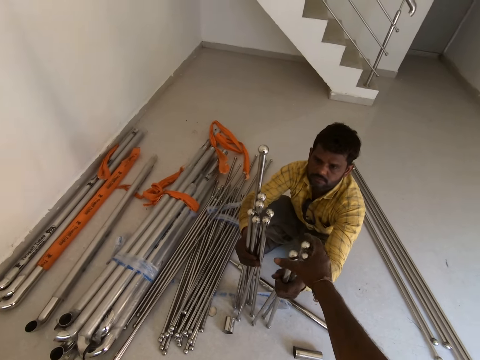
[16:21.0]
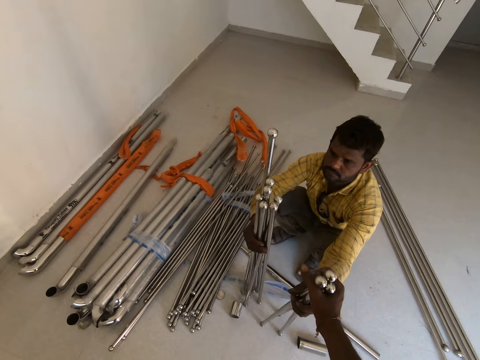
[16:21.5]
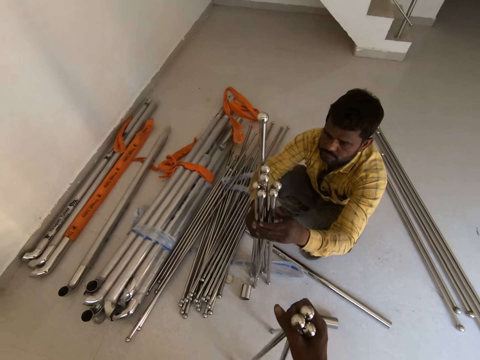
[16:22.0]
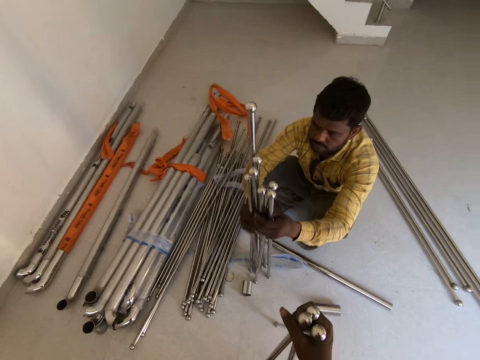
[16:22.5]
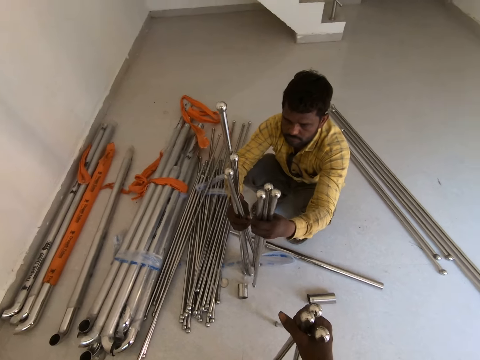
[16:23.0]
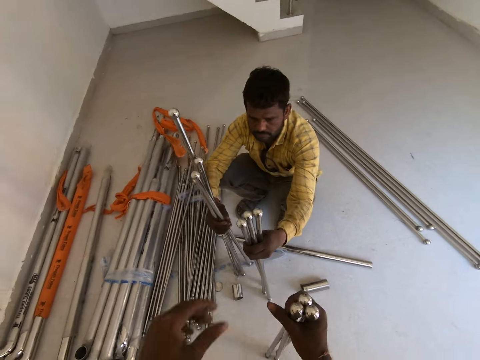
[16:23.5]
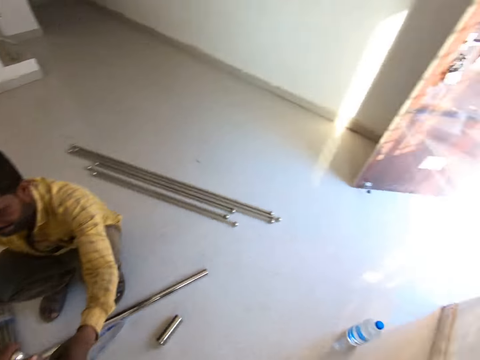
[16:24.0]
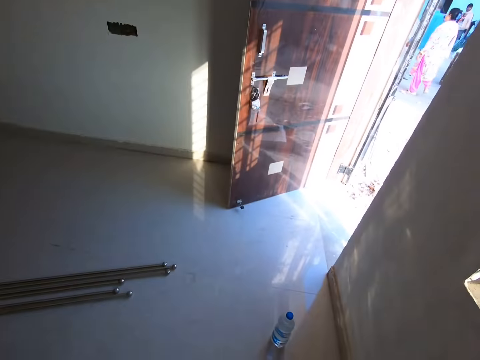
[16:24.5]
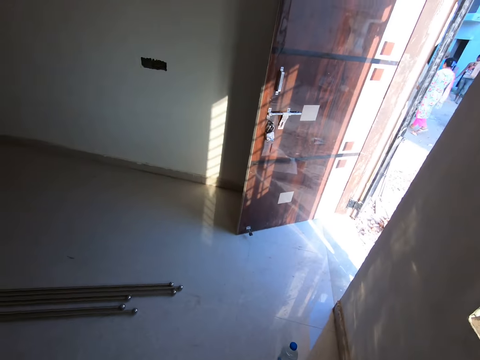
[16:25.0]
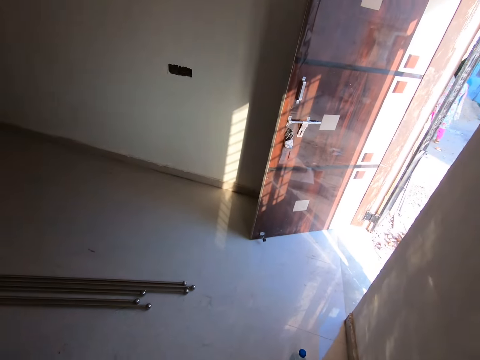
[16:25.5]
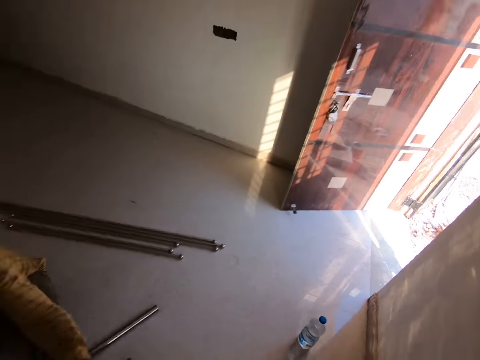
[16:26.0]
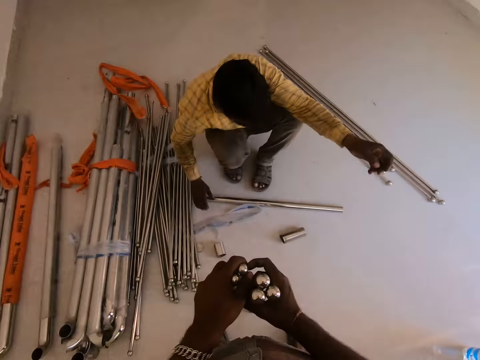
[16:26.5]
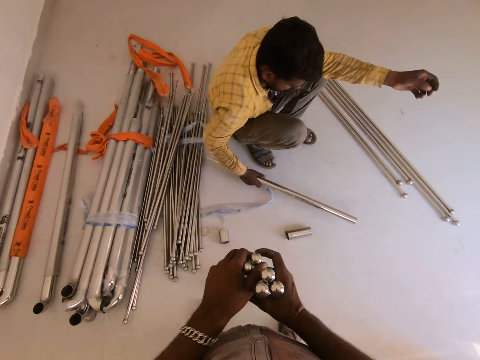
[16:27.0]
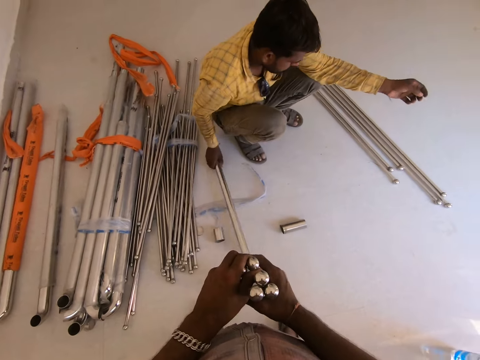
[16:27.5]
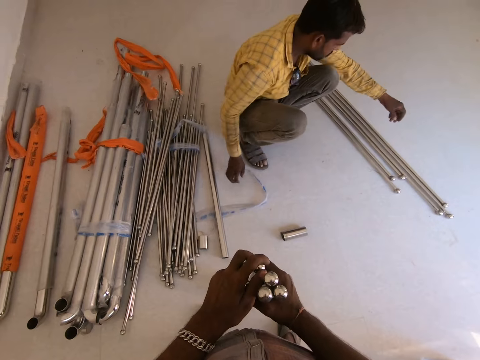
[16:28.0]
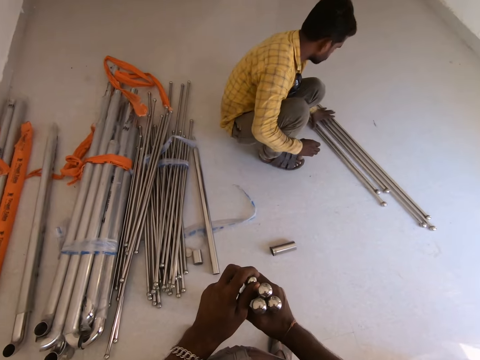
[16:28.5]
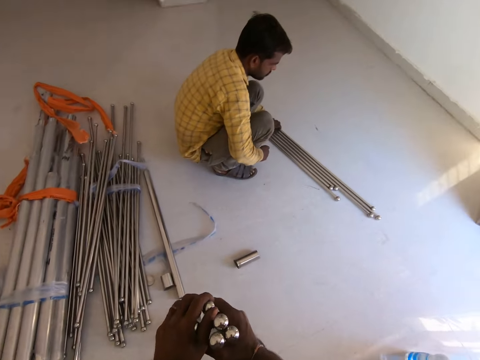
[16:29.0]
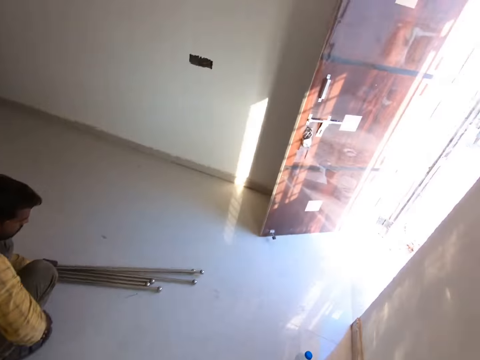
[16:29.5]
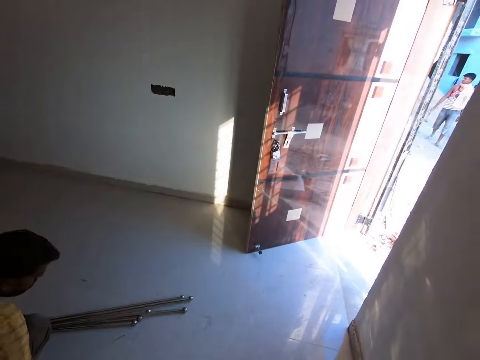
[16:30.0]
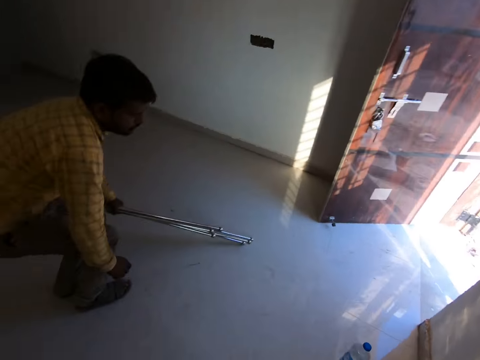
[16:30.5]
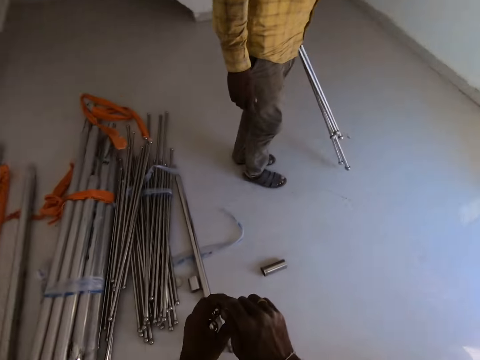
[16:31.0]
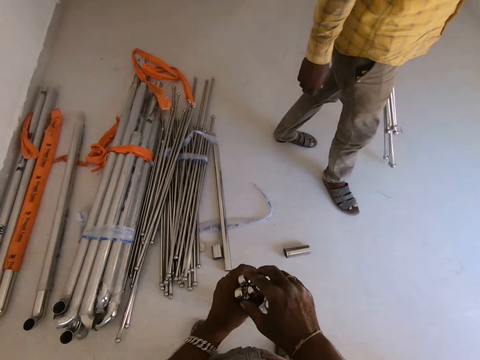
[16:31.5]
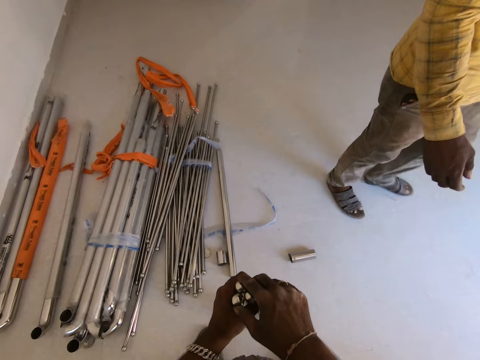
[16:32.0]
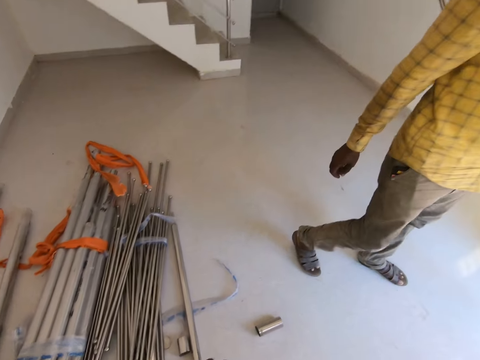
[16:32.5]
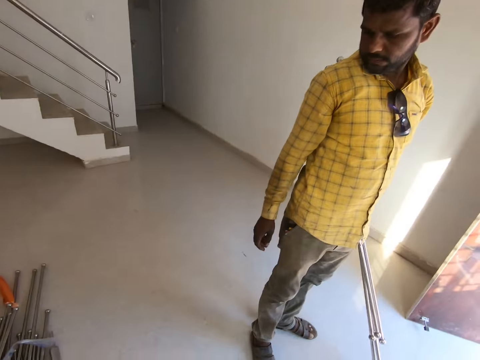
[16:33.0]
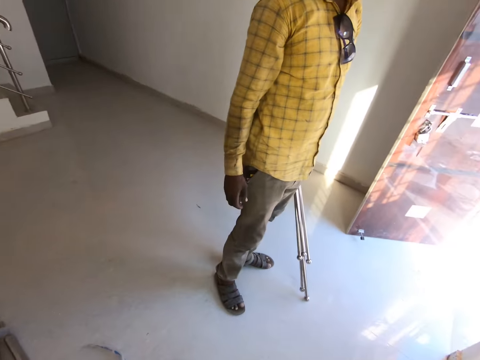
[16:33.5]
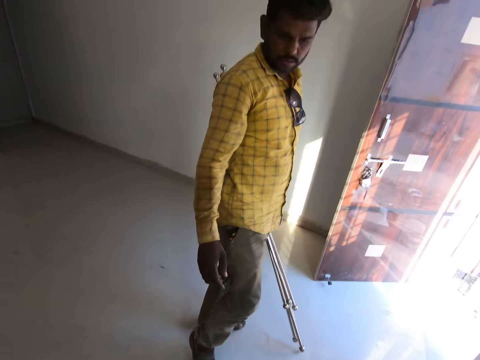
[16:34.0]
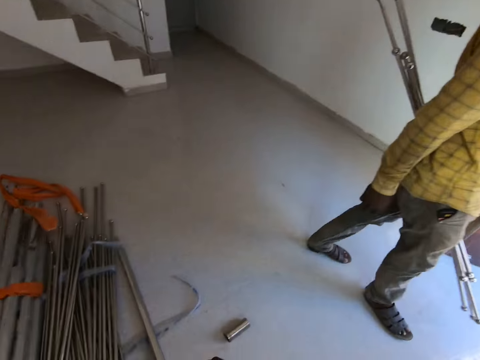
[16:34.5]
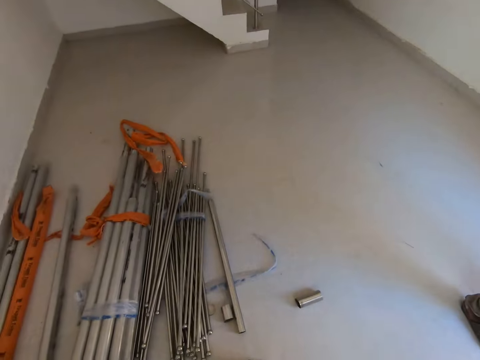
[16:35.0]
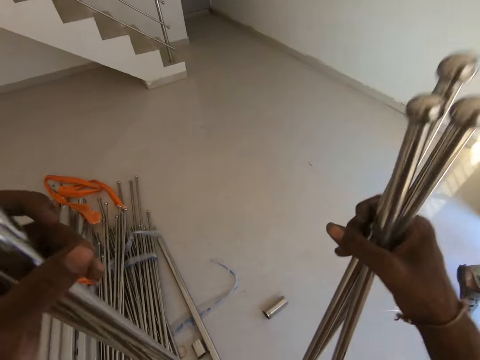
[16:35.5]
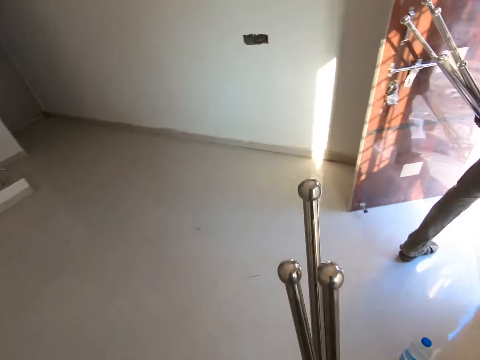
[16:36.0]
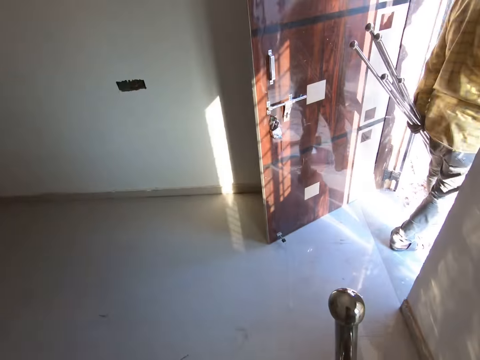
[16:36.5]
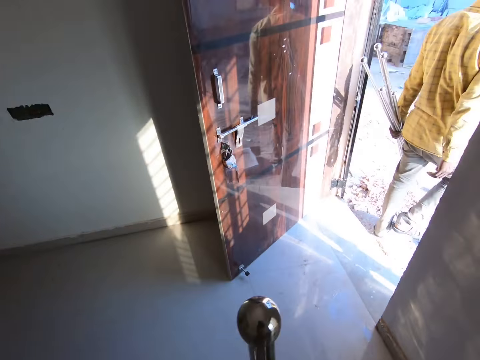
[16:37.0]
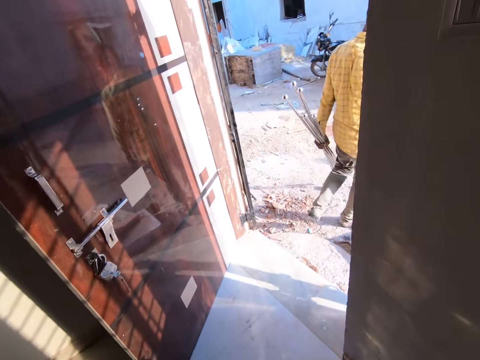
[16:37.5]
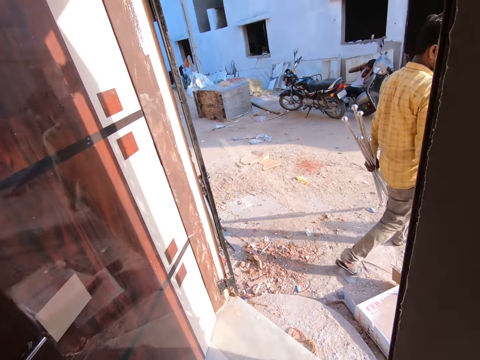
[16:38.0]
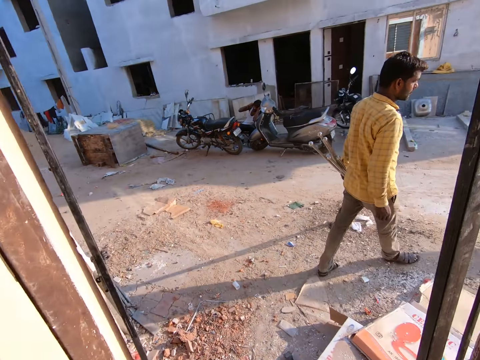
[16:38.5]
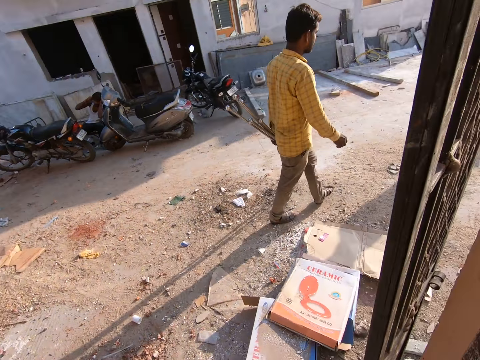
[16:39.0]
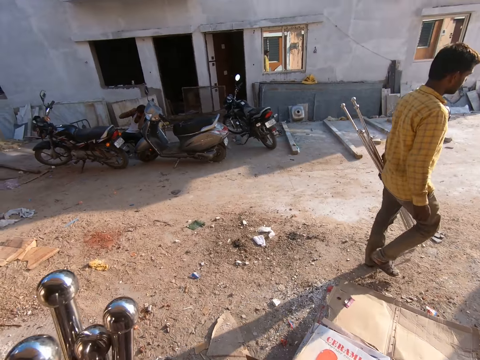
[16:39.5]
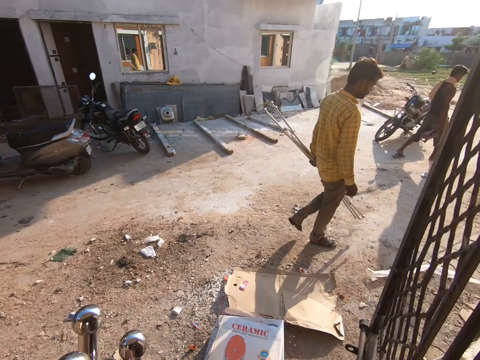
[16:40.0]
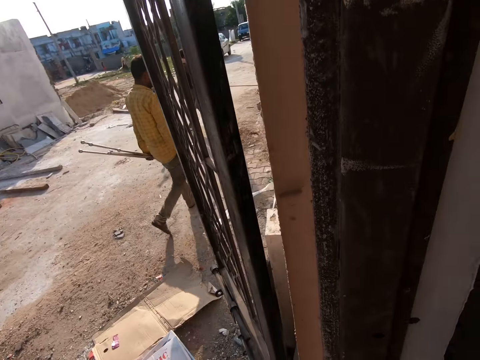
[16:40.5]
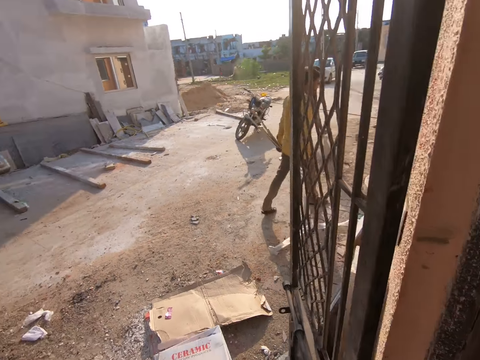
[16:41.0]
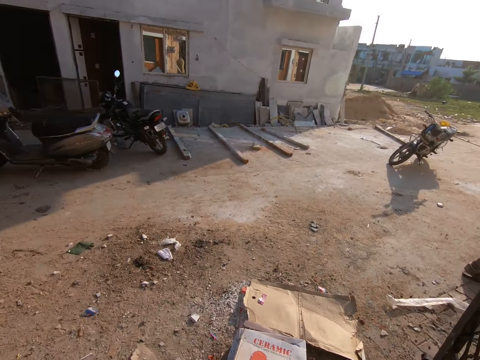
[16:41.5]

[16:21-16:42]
The camera wearer collects the rods from the man with his right hand. The man holds the rods with his right hand. The camera wearer collects the rods from the man with his right hand. He looks at the door. He holds the rods with both hands. The man moves a rod with his left hand and picks some rods with his left hand. The camera wearer looks at the door. The man interacts with the camera wearer. The camera wearer looks at the metal rods. He looks at the man. He looks at the metal rods. He holds the metal rods with both hands. He walks outside with the metal rods at hand. He looks around.

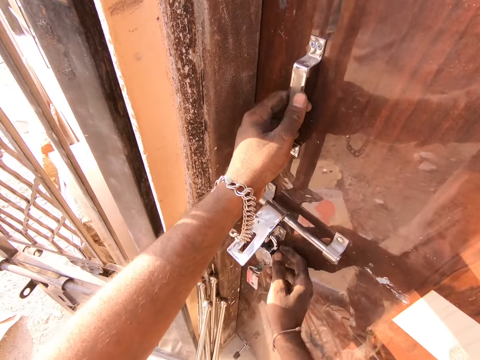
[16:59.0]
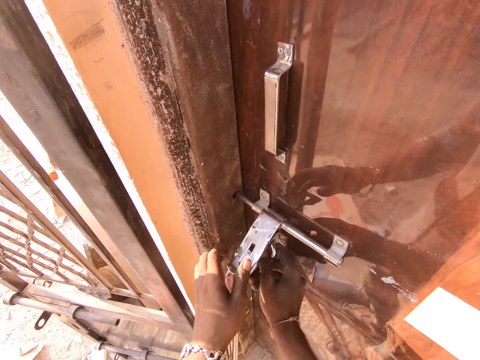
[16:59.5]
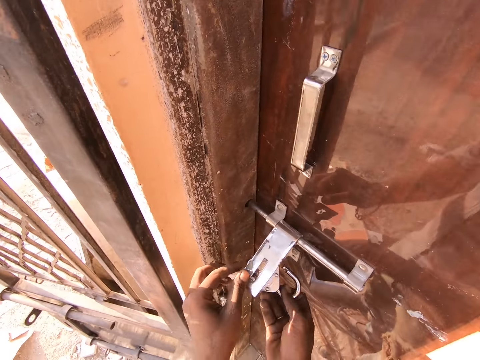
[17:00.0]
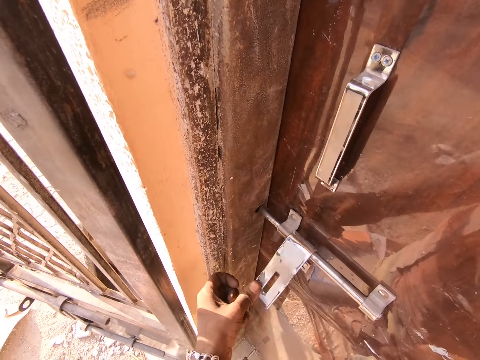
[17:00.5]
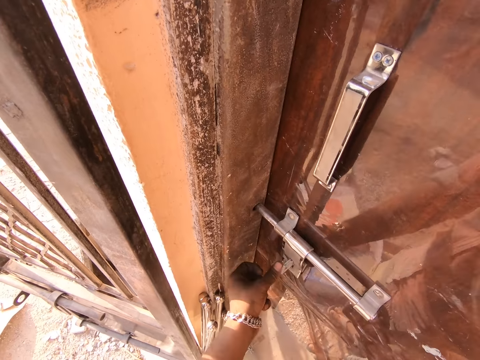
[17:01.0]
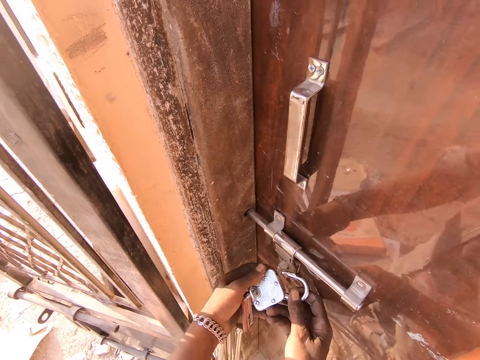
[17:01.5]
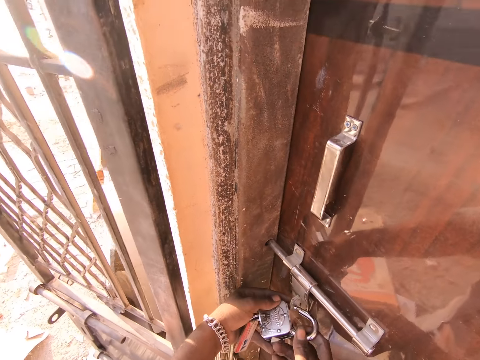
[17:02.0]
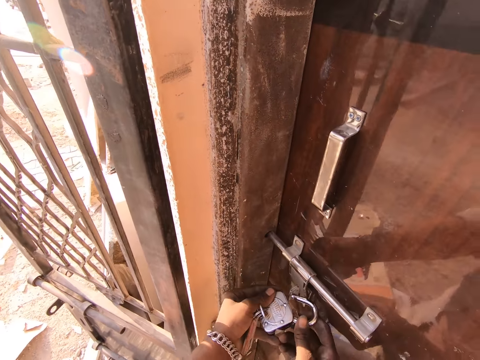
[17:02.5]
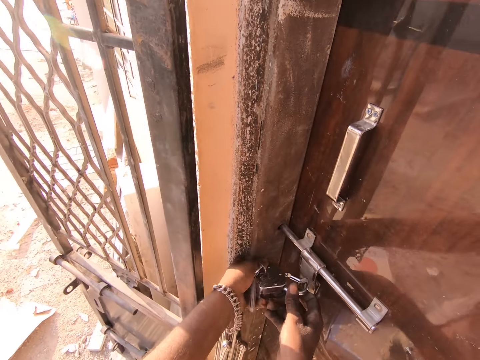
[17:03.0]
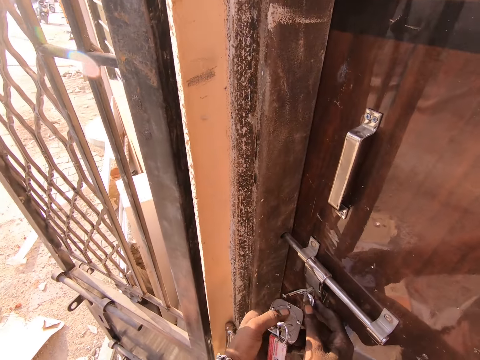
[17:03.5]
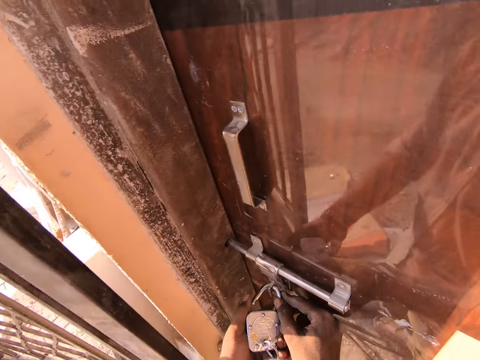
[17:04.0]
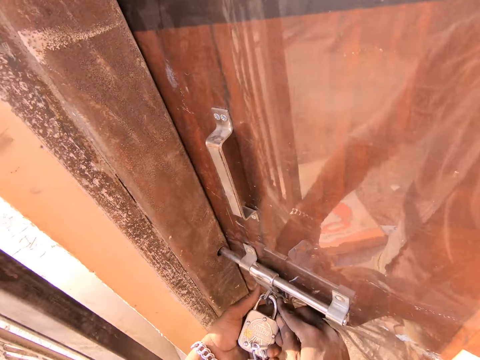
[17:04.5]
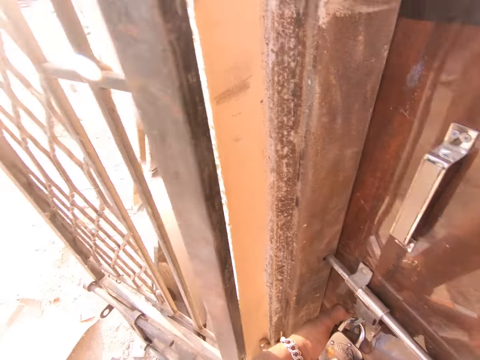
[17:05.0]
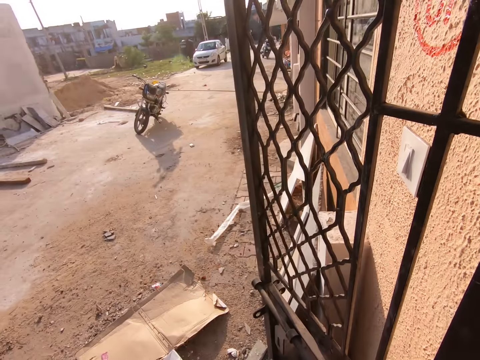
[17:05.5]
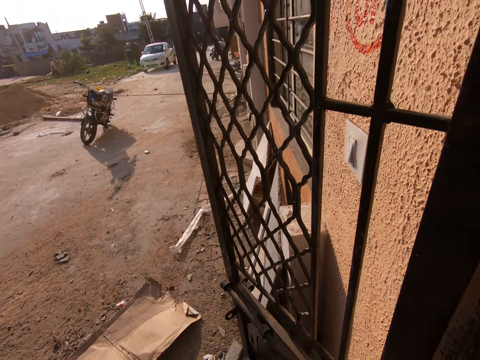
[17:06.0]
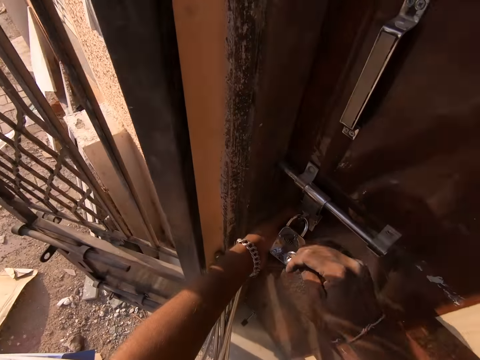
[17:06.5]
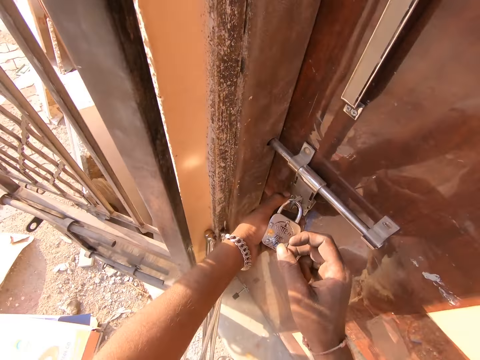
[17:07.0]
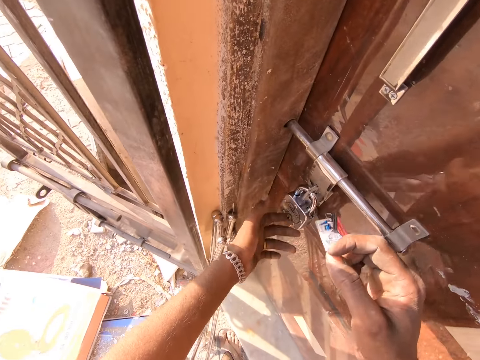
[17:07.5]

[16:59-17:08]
The camera wearer removes a padlock from the door with his right hand. He locks the door with the padlock with both hands. He places the padlock on the door lock. He looks at the road.
